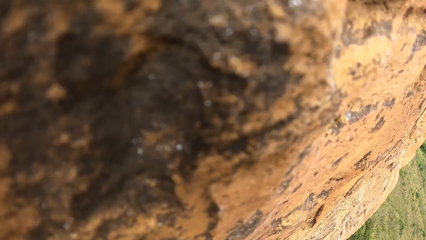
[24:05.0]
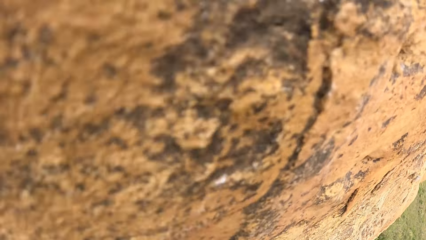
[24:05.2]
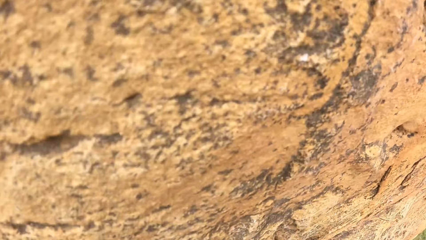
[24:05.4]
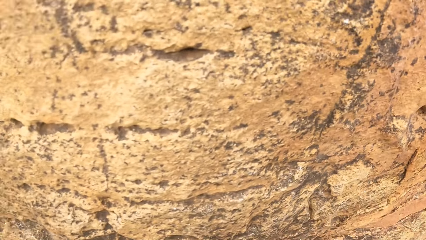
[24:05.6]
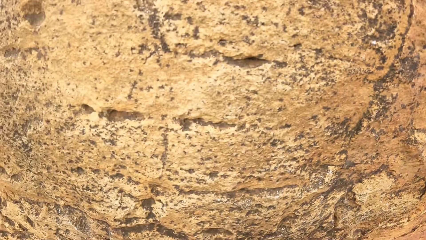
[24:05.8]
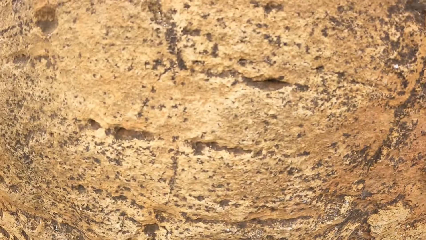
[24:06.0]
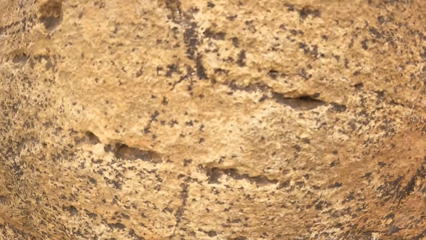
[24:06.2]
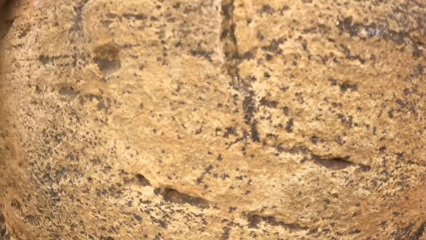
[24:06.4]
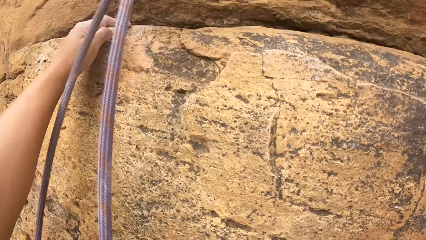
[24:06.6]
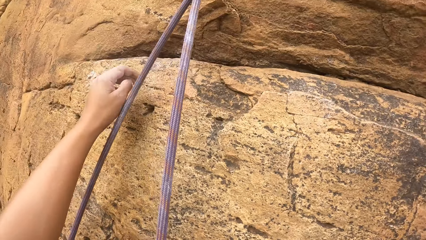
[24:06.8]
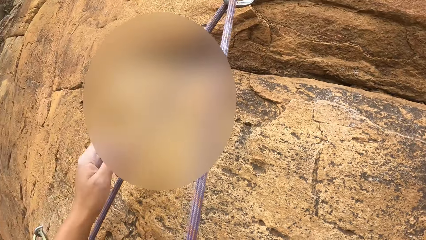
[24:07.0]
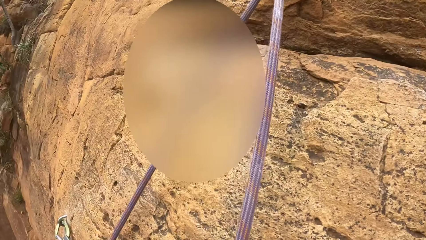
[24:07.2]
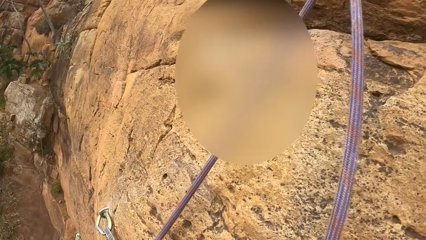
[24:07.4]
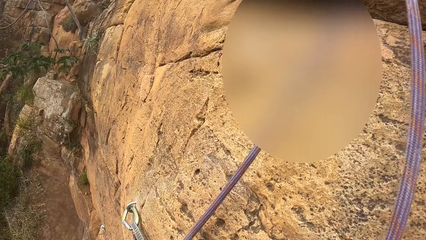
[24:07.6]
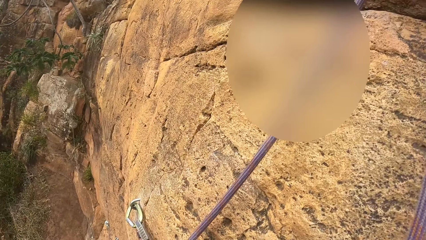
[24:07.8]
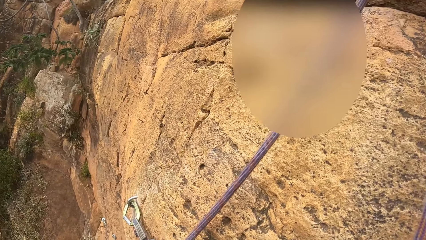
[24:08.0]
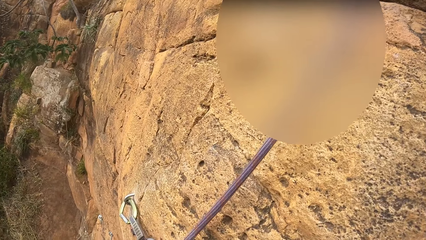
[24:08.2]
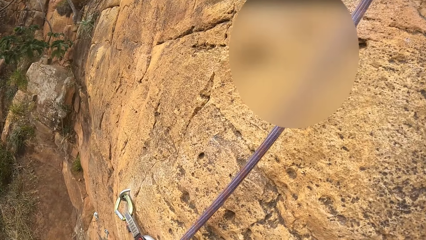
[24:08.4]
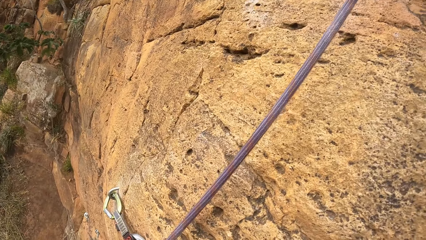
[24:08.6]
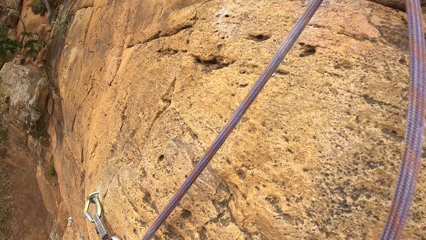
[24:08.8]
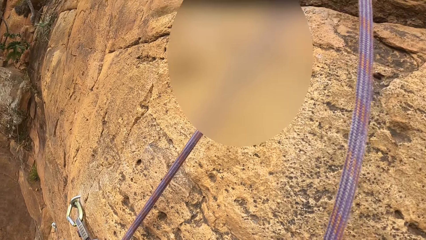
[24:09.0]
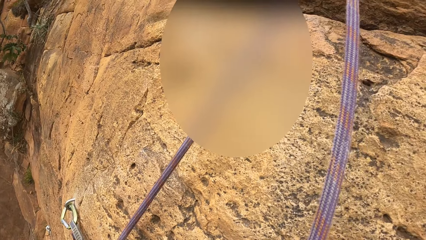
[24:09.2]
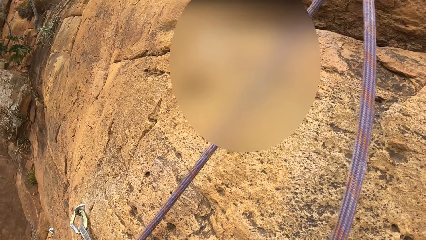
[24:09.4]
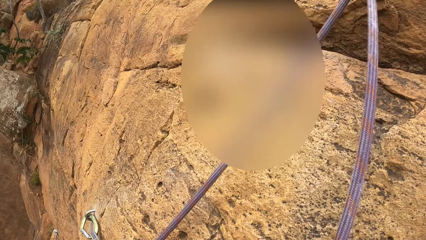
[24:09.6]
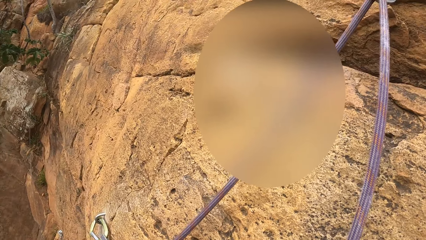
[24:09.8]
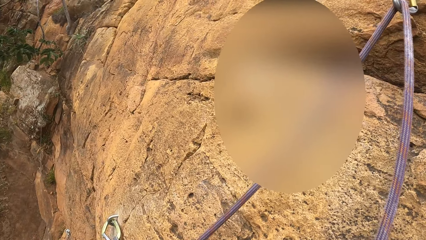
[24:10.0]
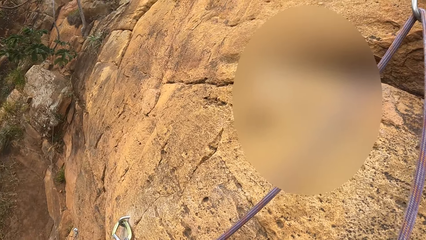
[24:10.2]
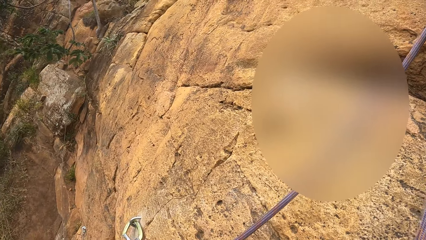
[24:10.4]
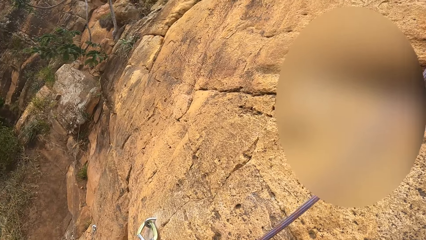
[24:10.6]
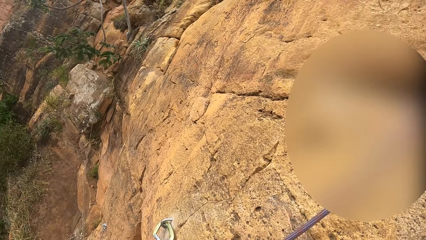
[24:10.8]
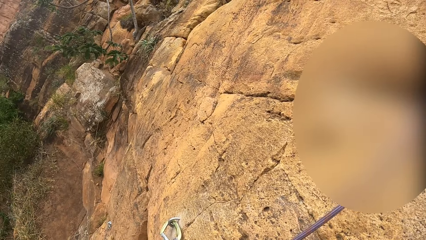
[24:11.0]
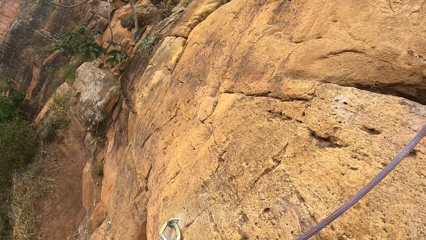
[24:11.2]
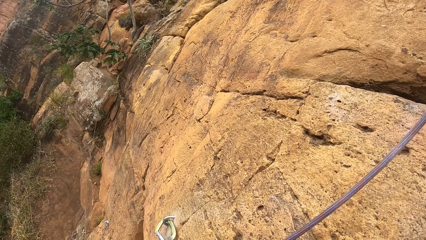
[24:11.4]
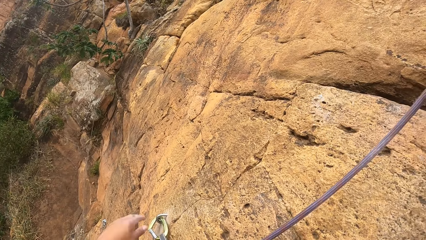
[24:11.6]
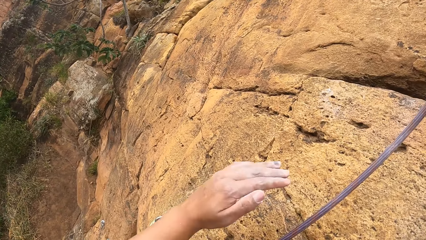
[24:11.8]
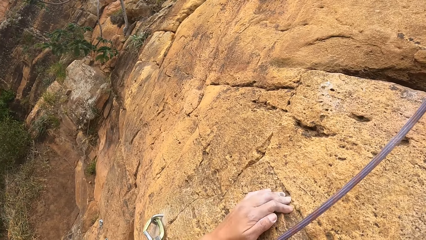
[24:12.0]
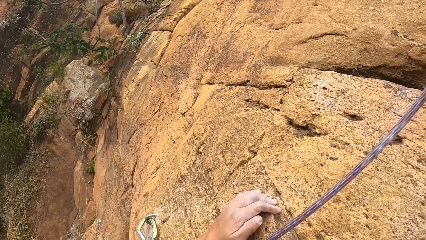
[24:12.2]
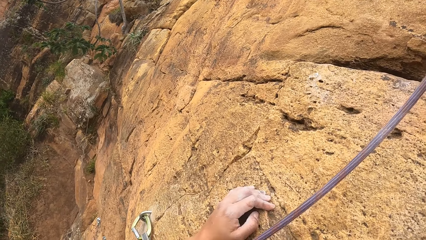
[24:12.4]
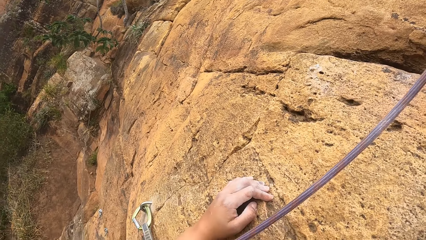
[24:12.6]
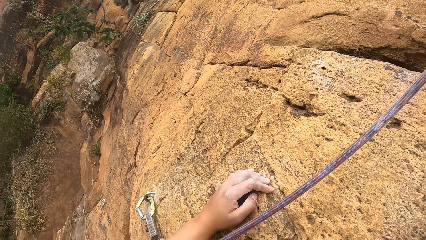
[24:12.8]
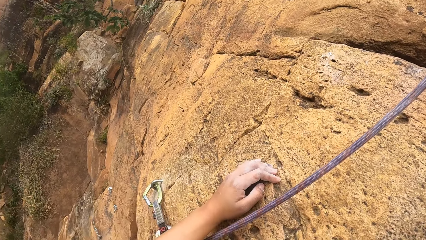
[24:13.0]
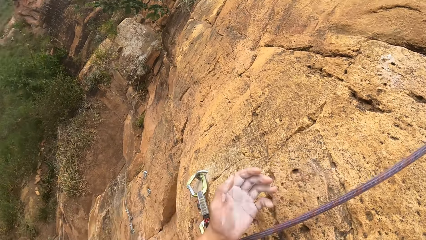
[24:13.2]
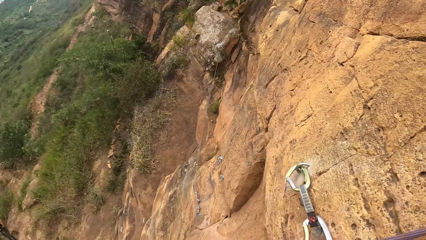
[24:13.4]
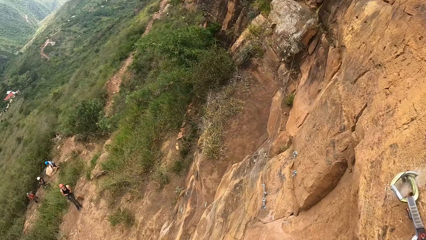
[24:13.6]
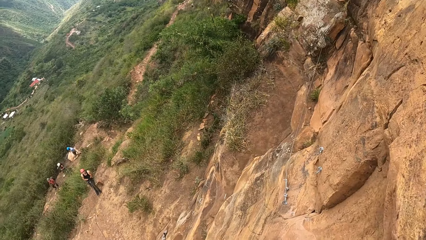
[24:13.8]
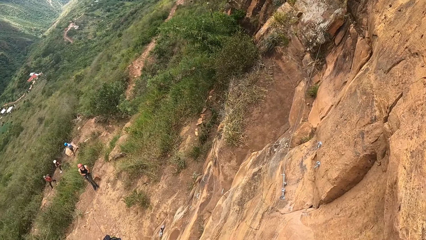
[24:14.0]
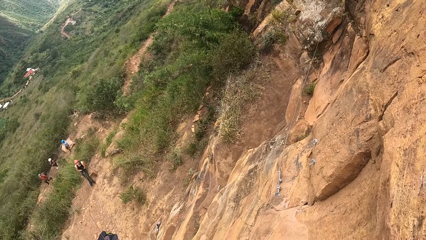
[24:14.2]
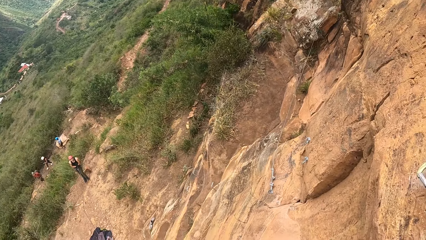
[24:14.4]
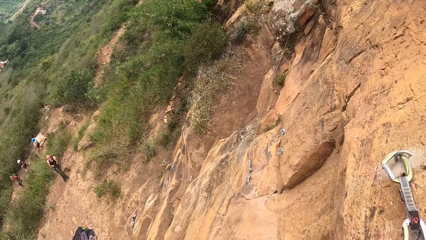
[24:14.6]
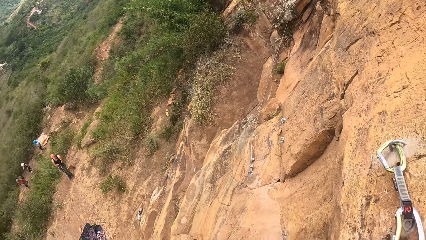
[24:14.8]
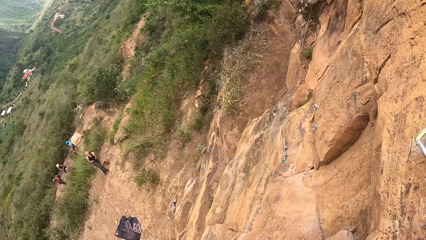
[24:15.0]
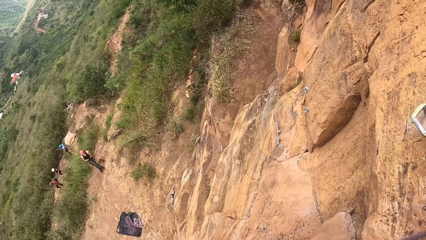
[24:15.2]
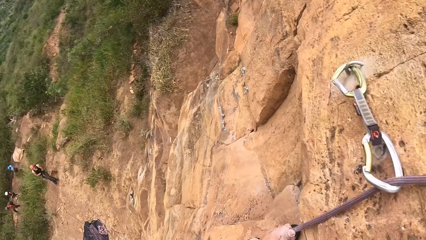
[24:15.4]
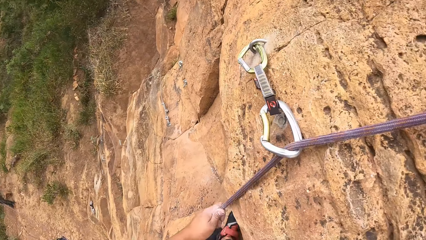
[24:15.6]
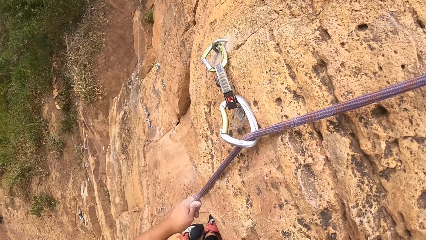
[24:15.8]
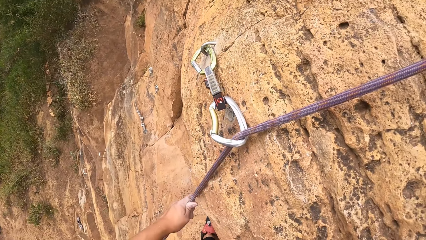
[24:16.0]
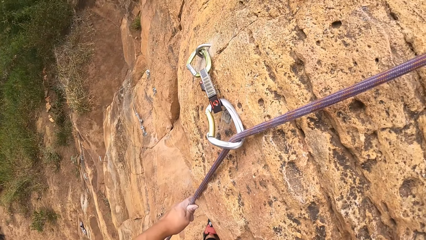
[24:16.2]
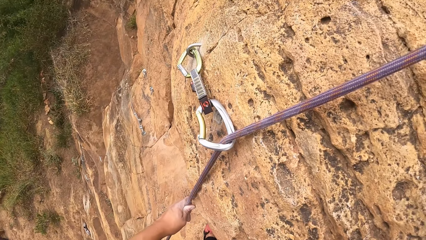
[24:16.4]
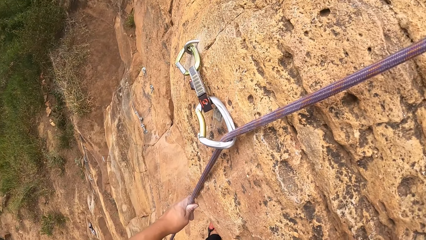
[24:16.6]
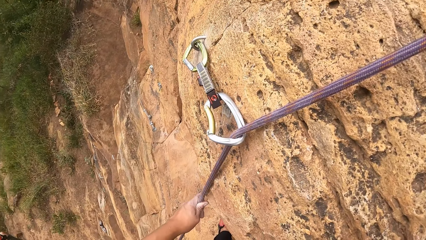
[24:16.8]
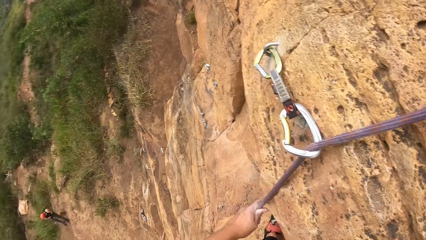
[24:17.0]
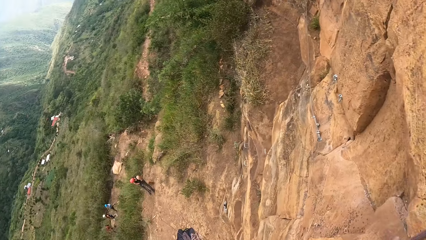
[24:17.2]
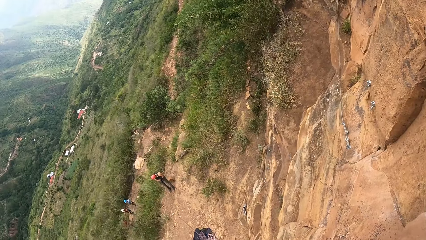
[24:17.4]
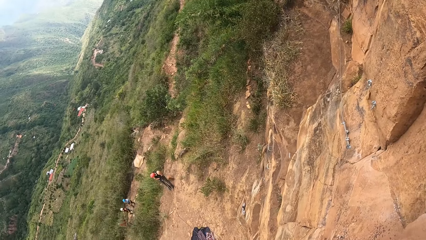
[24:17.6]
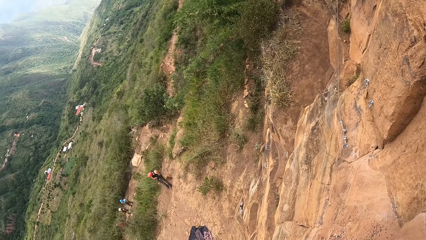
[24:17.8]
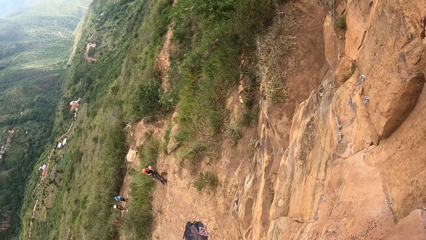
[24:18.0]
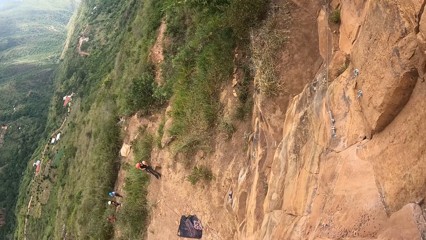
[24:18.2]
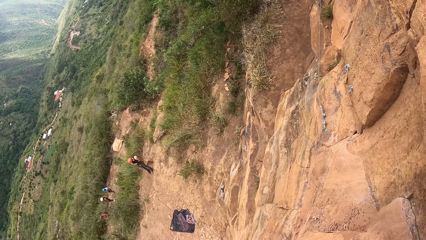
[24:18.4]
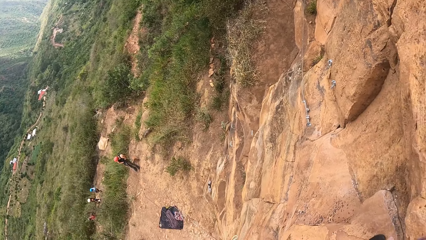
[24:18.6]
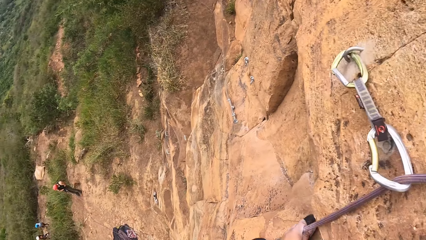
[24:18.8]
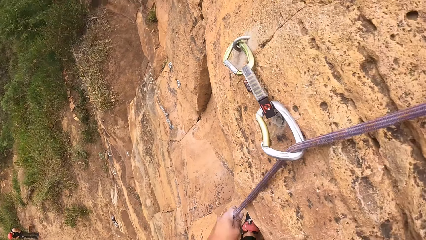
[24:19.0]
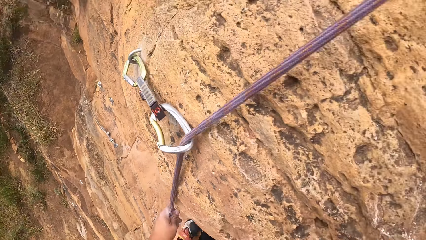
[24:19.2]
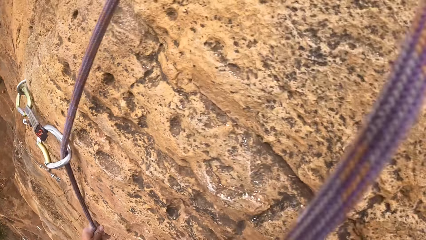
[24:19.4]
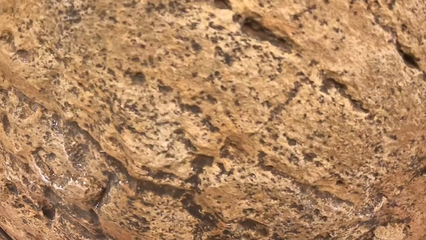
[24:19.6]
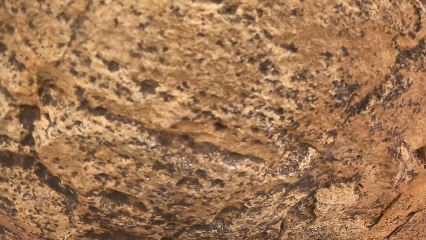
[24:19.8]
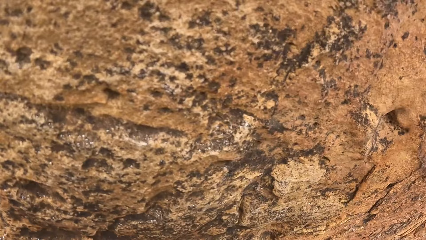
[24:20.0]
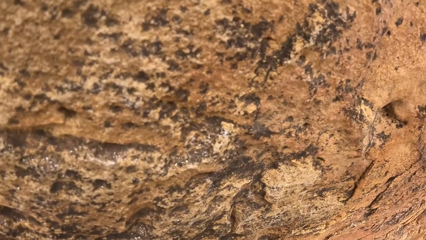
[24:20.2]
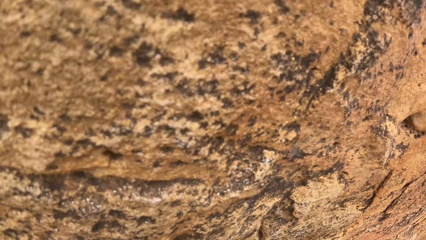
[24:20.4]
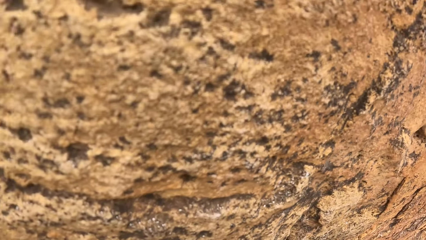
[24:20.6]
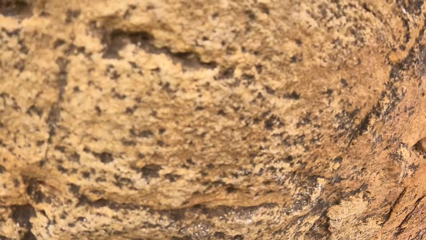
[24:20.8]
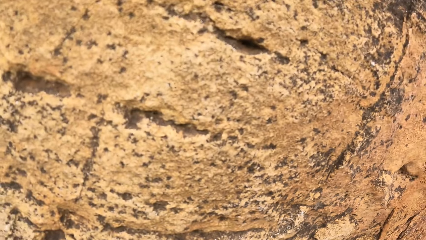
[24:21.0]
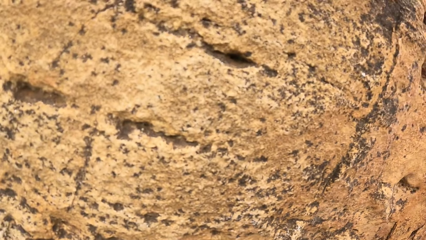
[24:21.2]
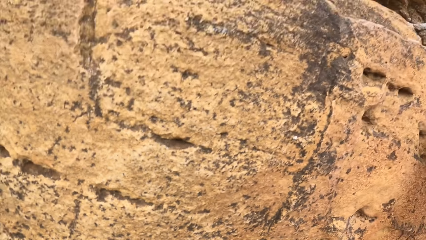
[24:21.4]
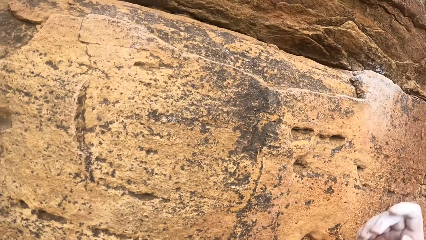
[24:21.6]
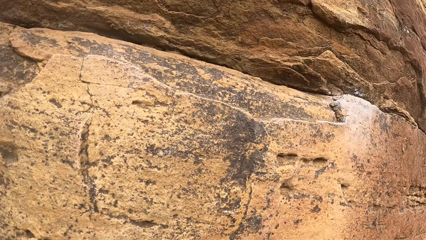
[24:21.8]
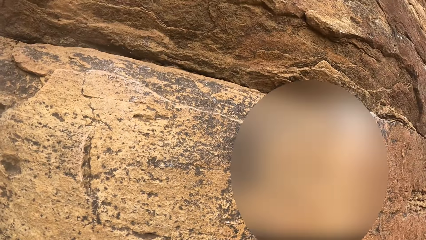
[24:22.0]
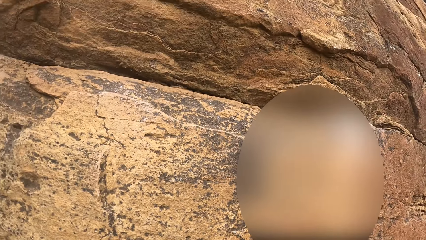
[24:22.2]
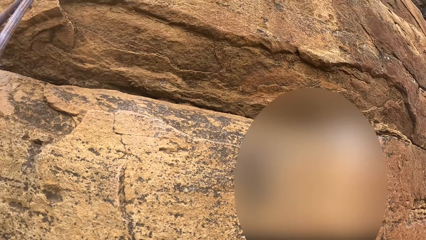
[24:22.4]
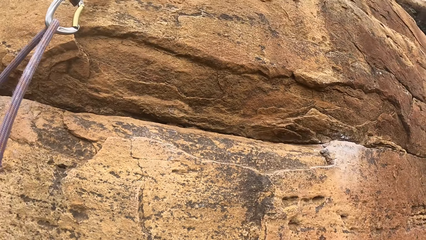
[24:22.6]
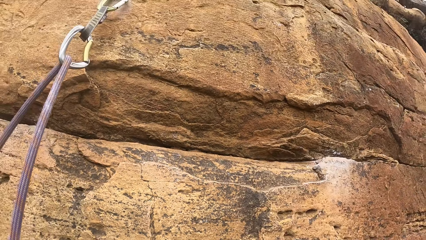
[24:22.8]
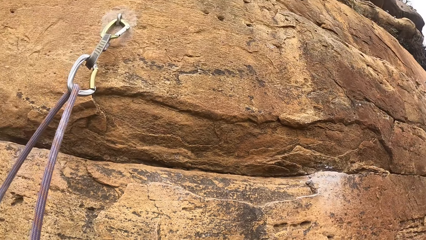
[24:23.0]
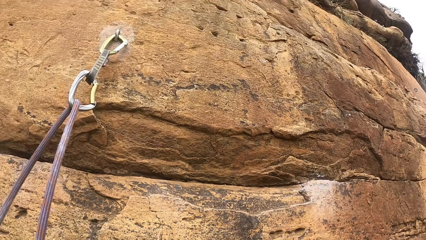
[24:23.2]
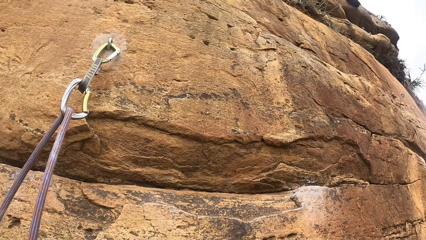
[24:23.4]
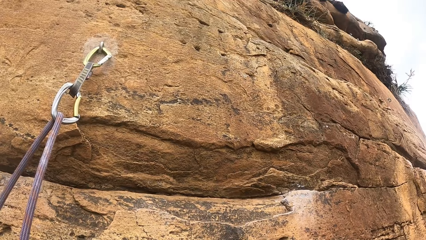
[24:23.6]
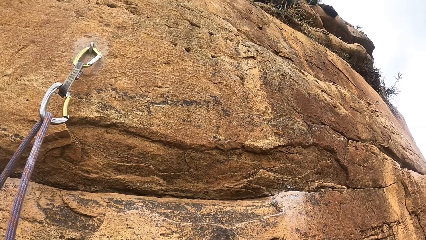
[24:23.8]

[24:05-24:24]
The camera wearer holds a rock. They look around. They hold a climbing rope. They look around.
